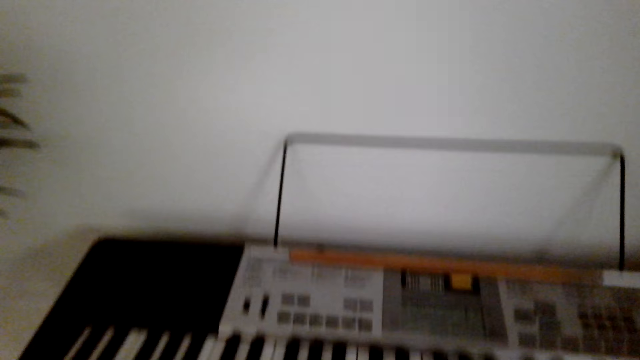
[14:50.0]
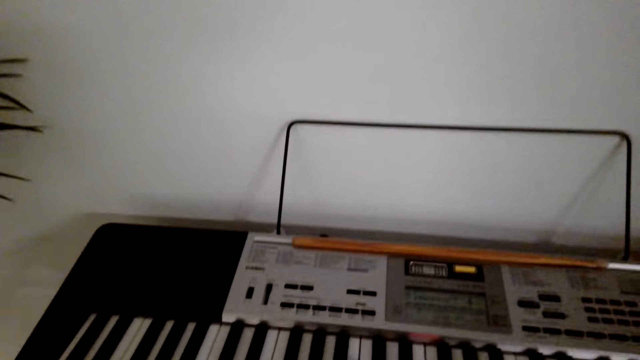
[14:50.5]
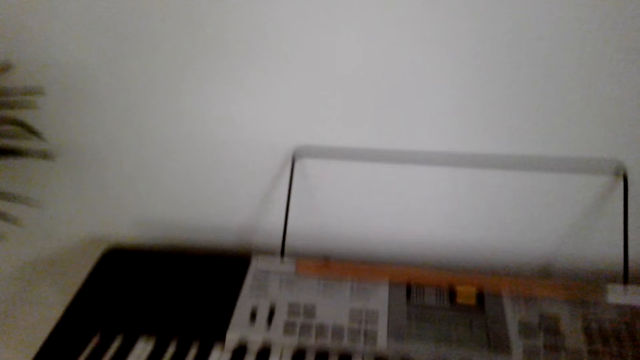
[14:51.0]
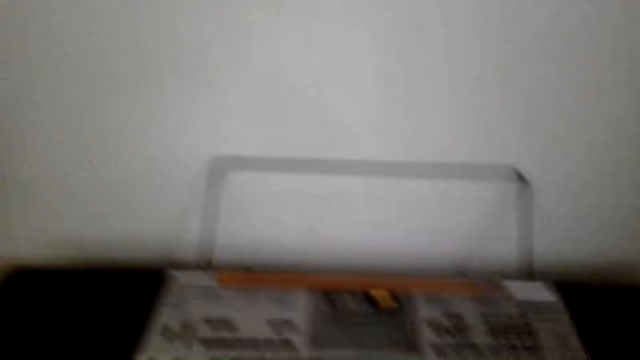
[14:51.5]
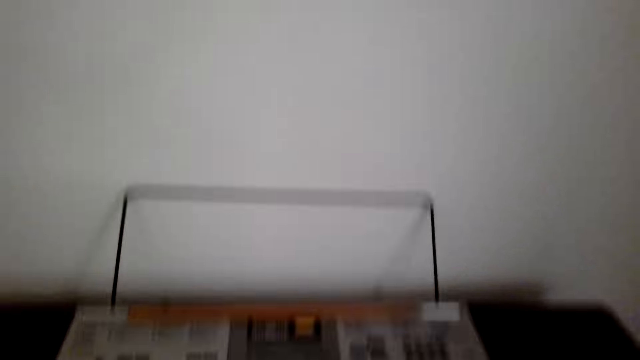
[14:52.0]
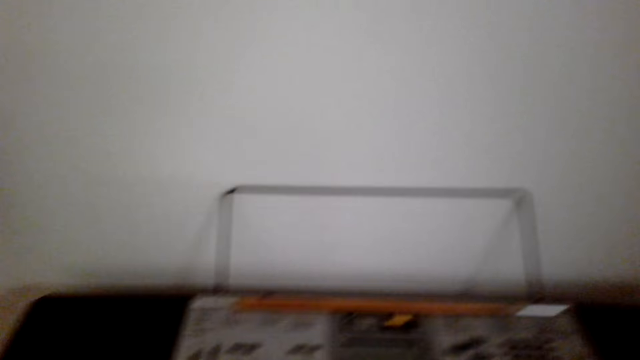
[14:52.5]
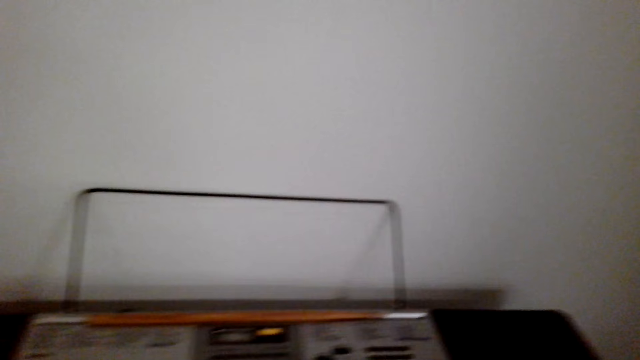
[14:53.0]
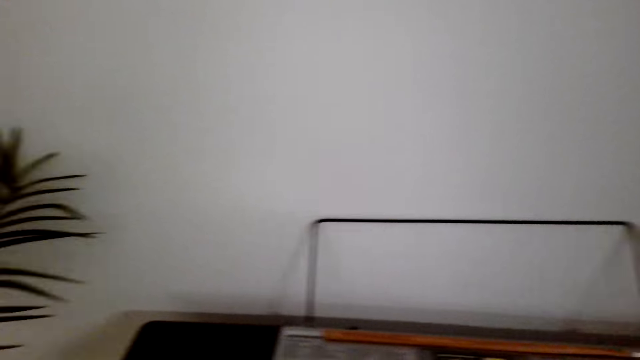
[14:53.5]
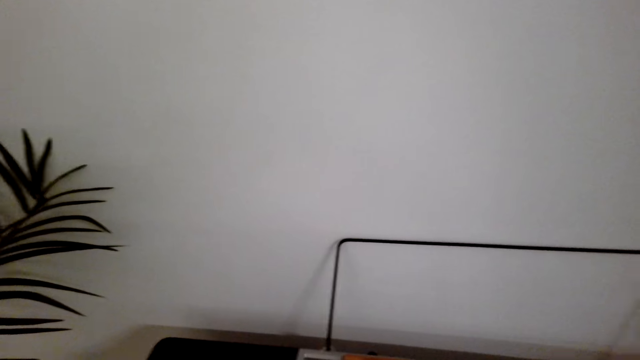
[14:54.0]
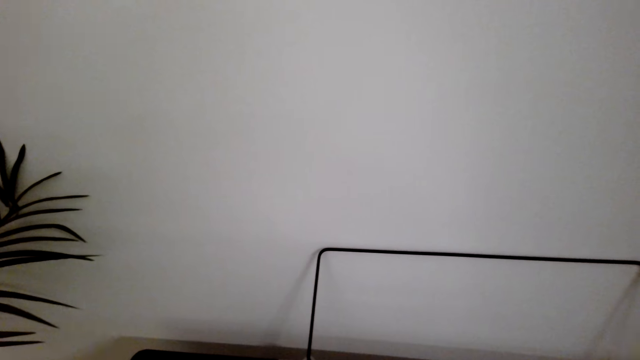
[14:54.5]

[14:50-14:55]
The camera wearer plays the piano.

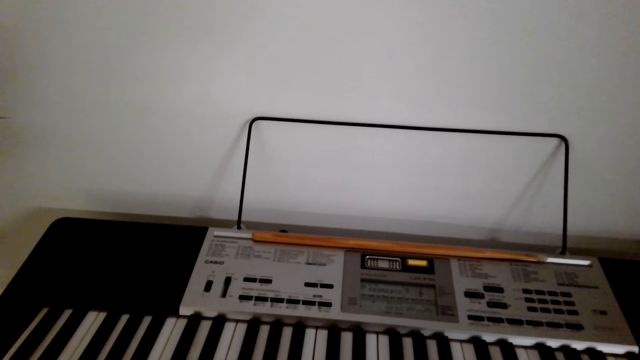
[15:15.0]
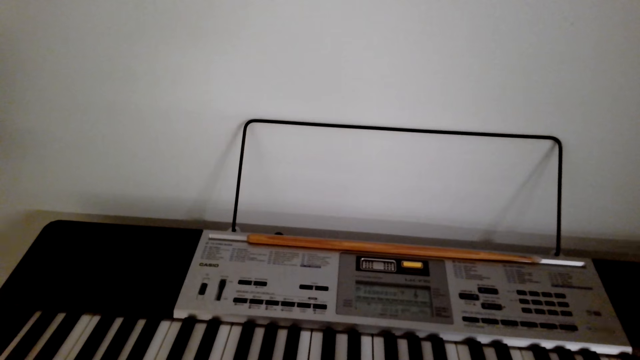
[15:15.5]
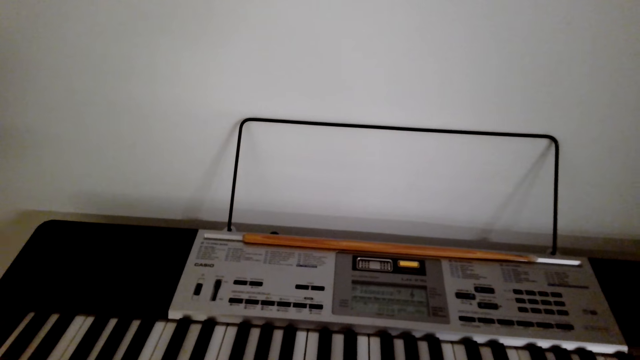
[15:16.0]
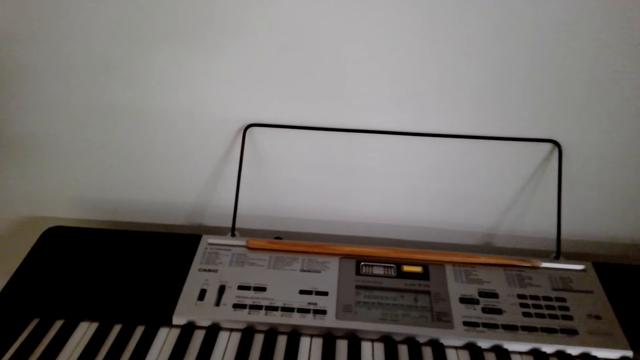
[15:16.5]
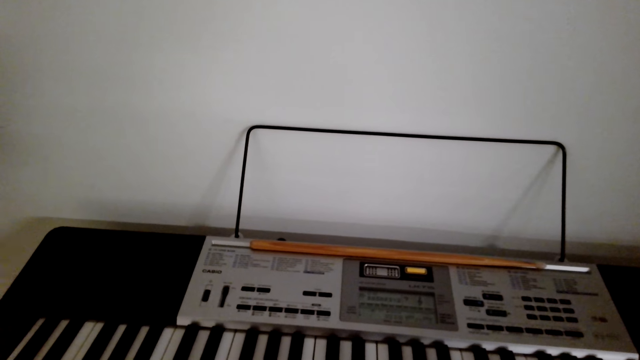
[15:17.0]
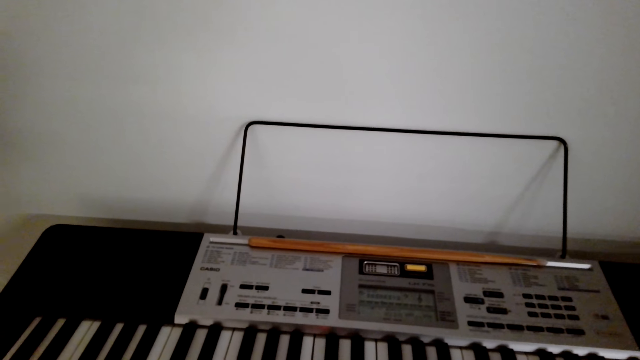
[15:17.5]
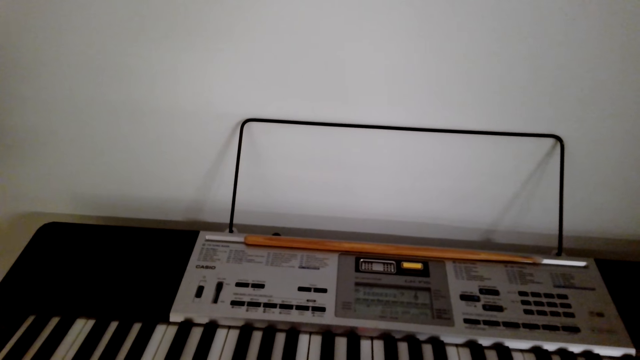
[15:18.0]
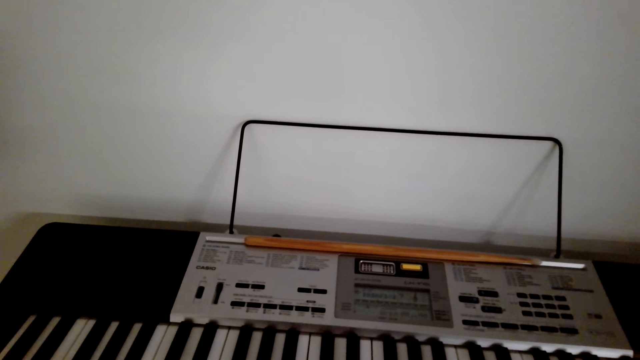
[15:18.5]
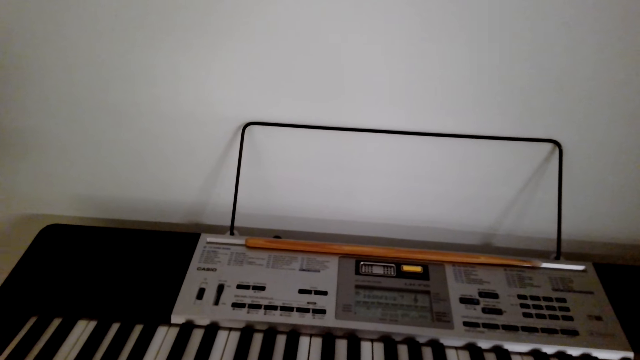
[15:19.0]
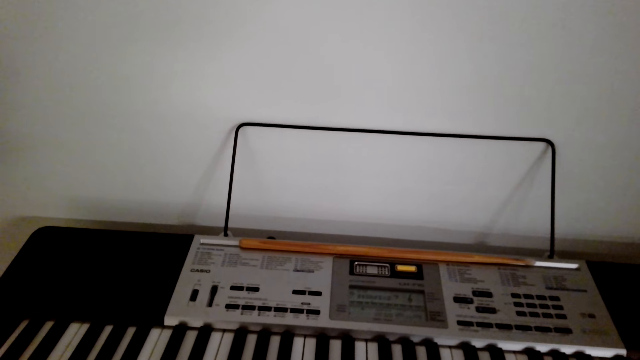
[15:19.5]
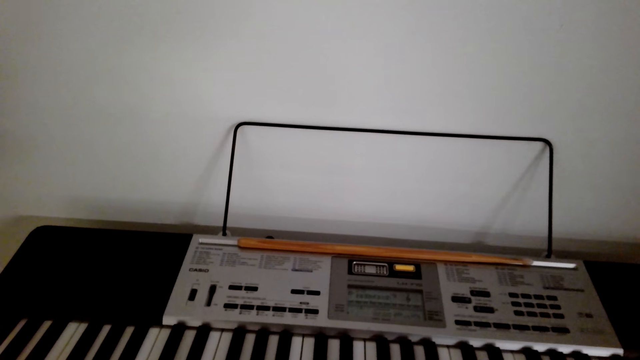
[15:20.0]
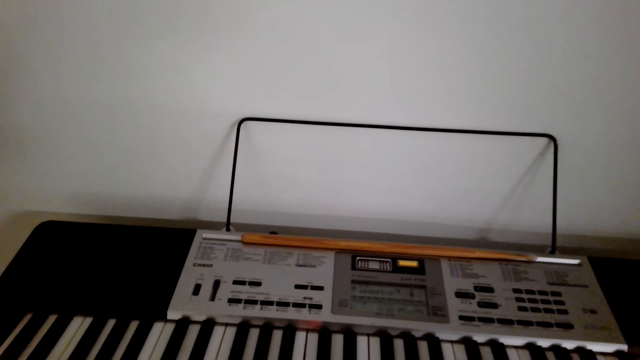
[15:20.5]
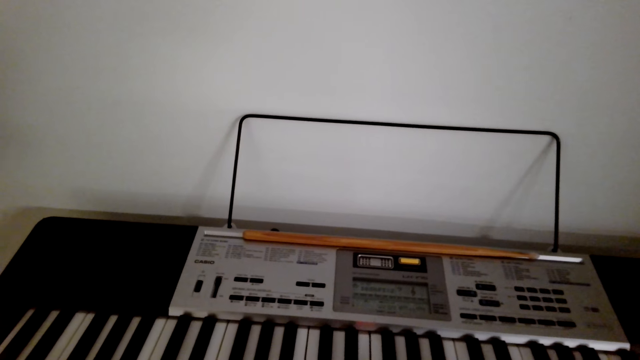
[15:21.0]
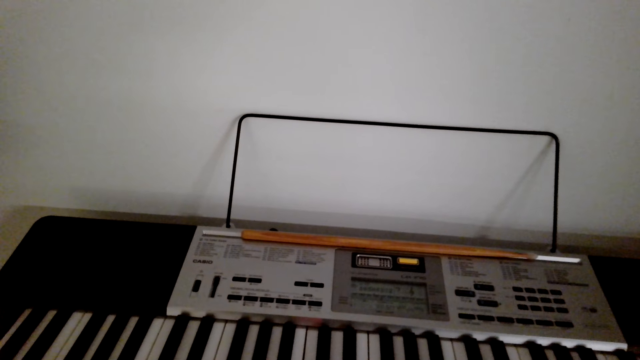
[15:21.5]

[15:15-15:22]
The camera wearer plays the piano.

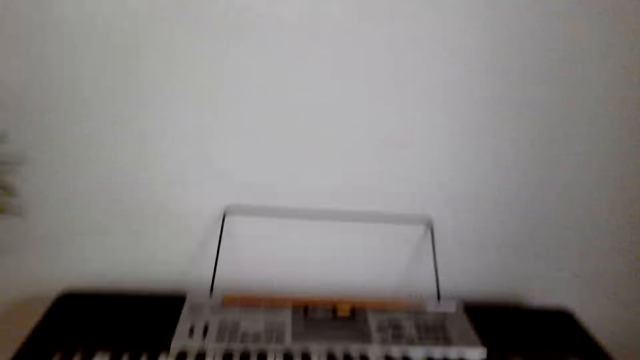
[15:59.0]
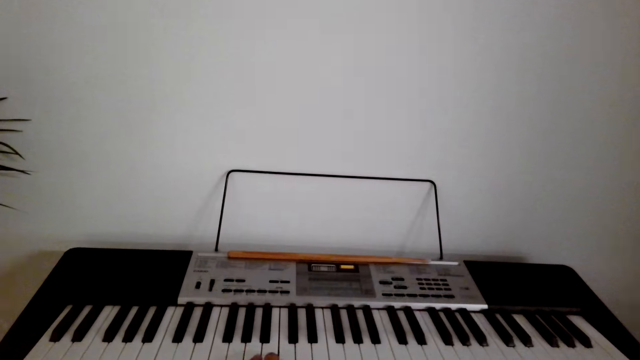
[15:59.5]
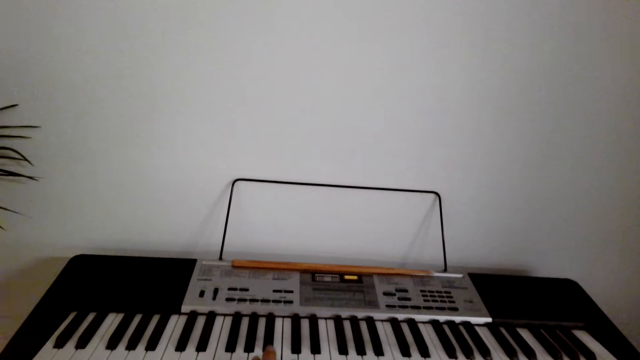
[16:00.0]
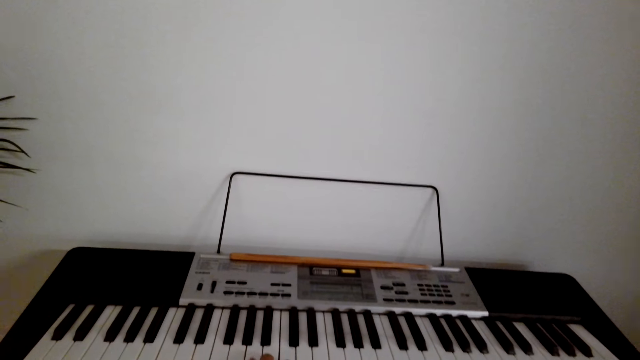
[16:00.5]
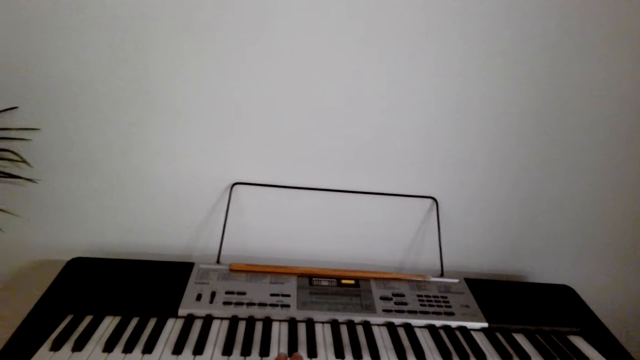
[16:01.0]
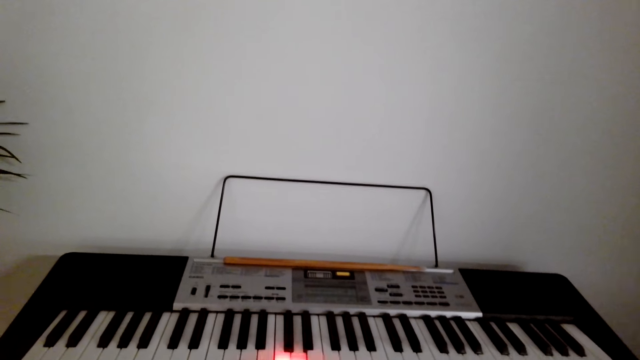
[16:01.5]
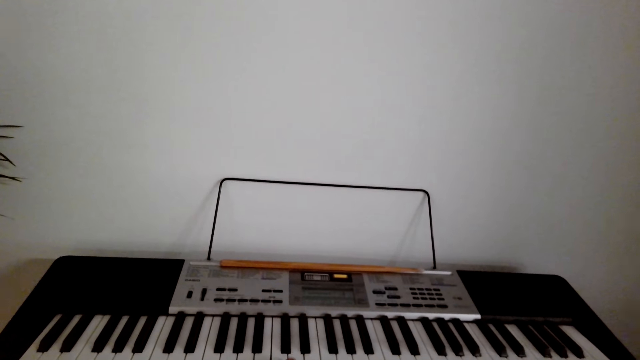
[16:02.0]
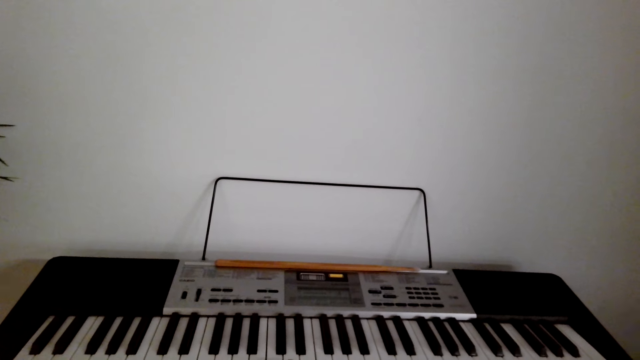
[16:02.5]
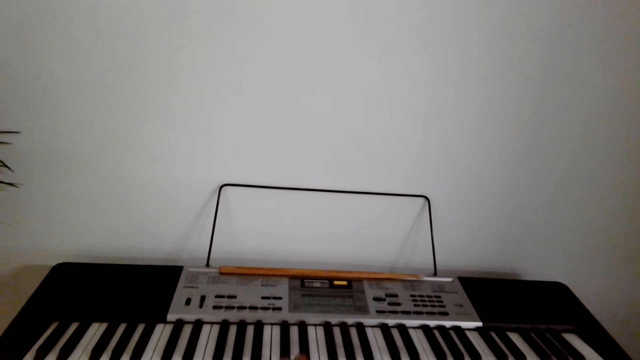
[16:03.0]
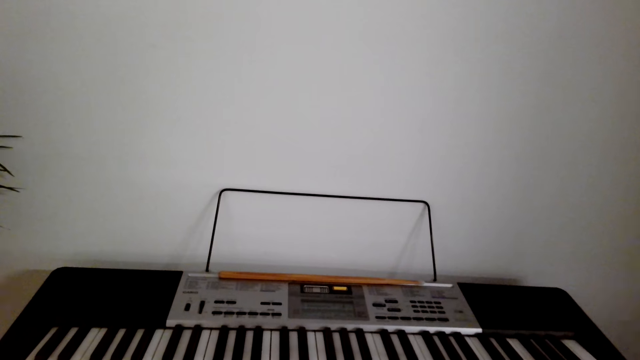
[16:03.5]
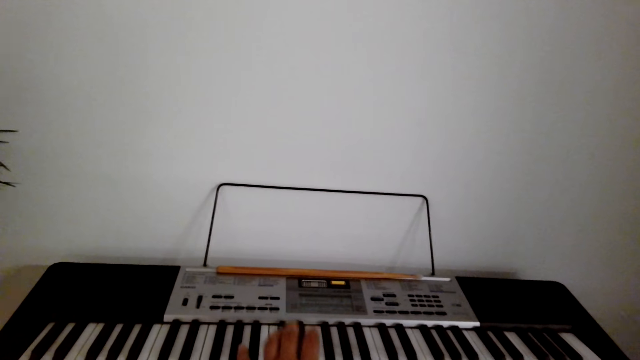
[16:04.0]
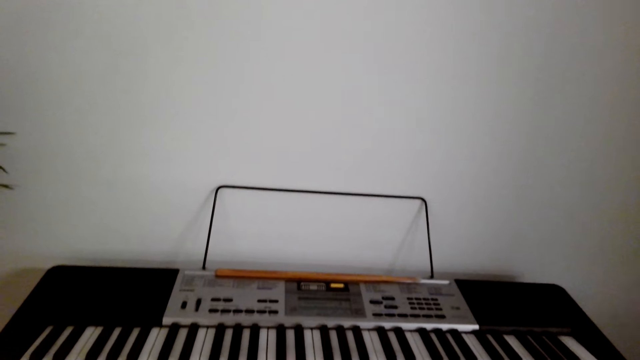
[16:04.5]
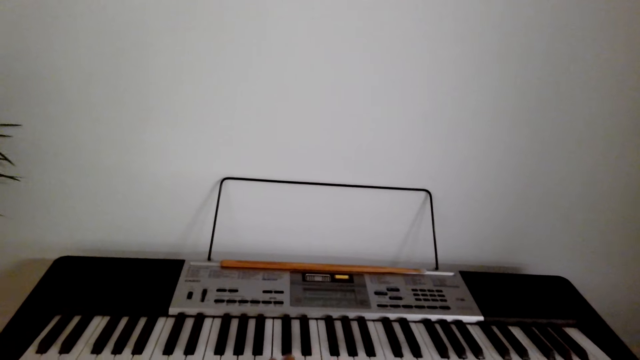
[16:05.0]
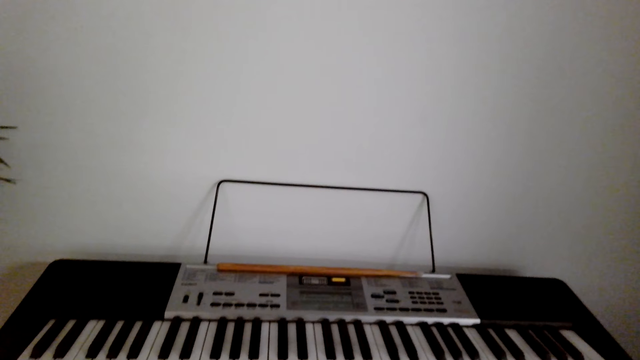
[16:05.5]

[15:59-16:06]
The camera wearer presses the piano.
